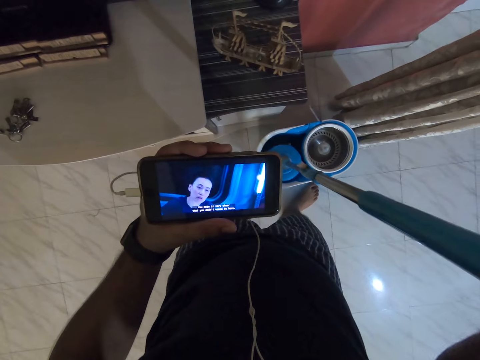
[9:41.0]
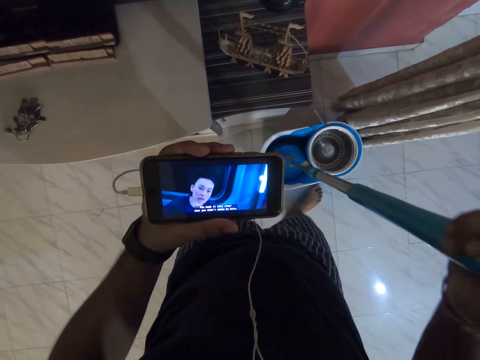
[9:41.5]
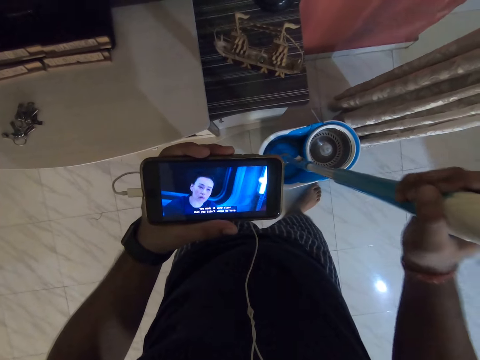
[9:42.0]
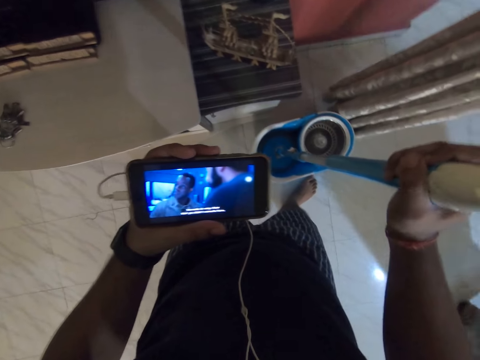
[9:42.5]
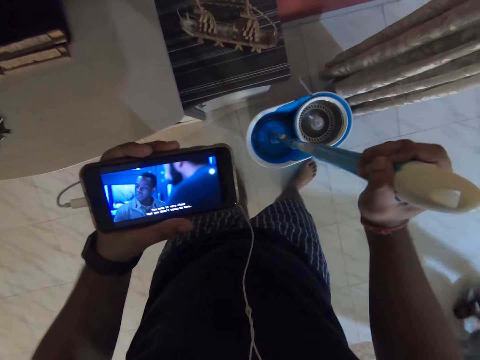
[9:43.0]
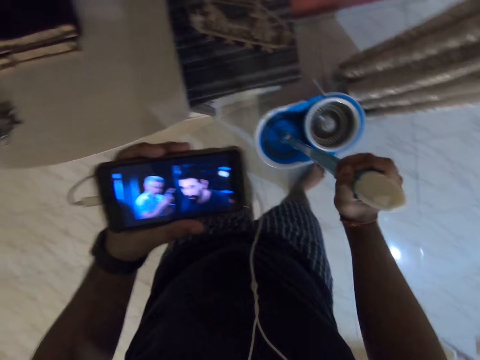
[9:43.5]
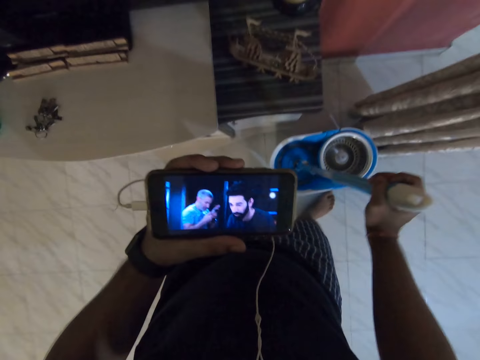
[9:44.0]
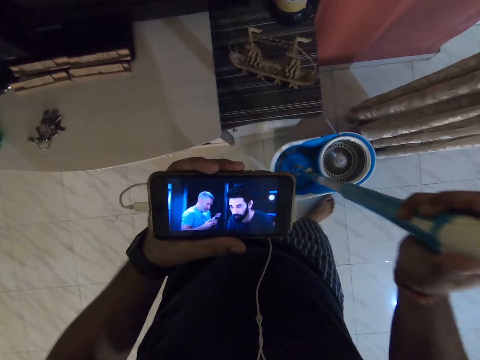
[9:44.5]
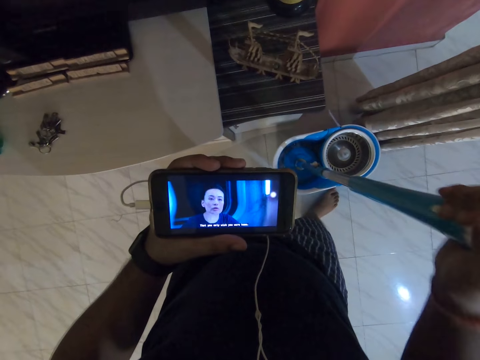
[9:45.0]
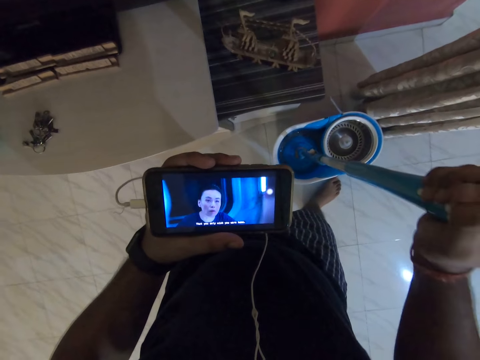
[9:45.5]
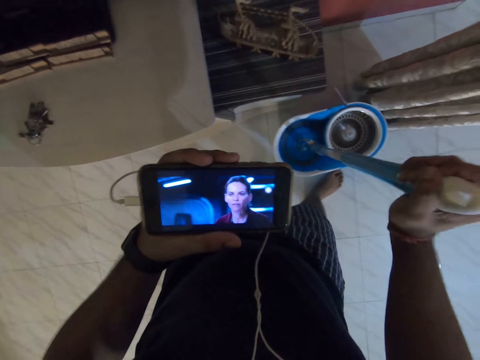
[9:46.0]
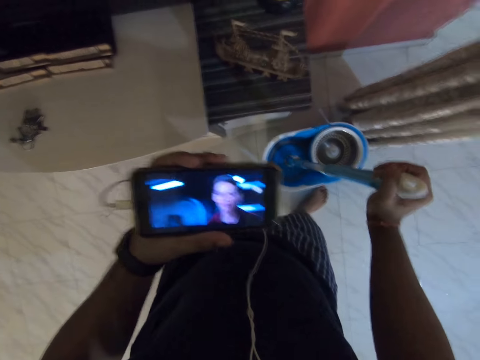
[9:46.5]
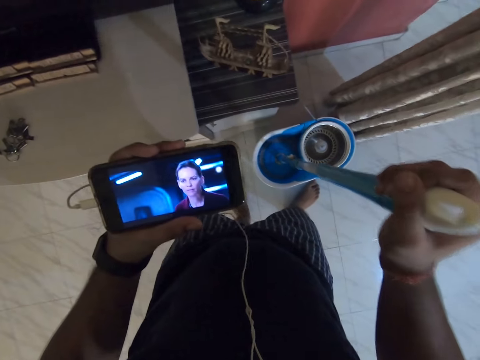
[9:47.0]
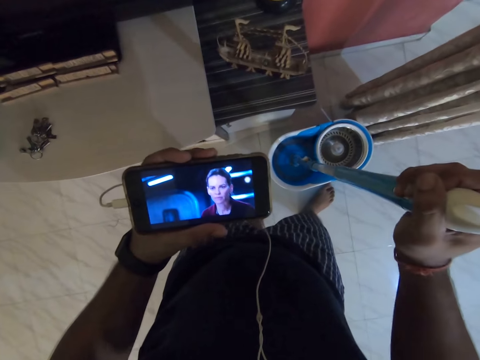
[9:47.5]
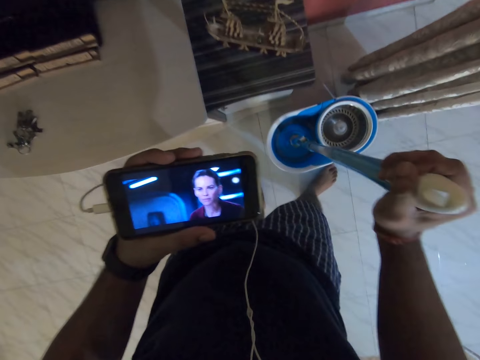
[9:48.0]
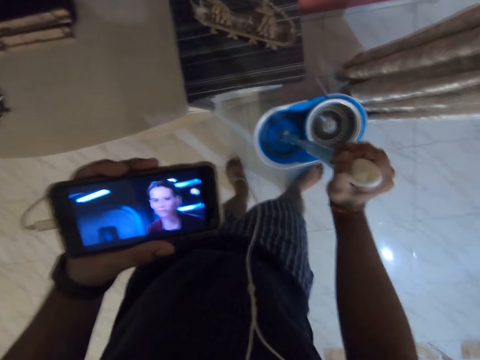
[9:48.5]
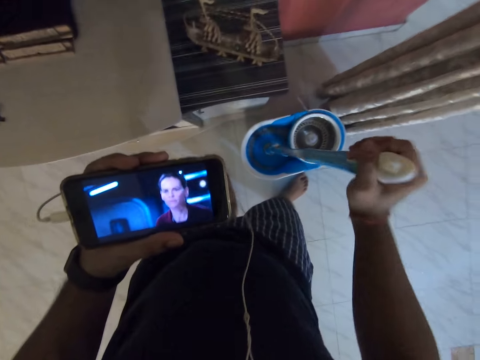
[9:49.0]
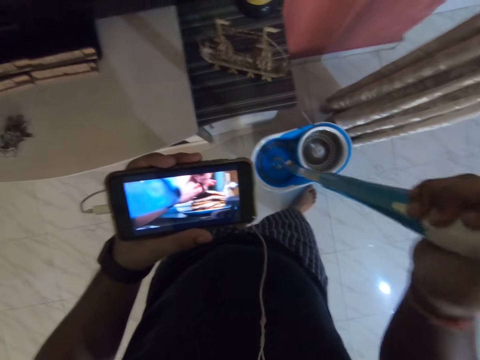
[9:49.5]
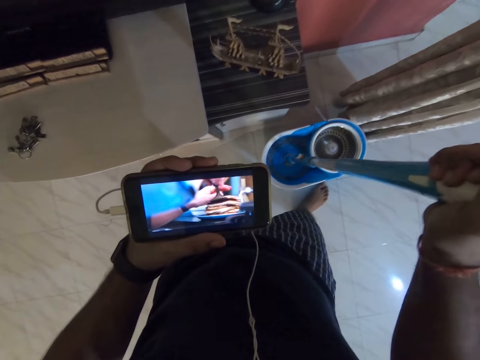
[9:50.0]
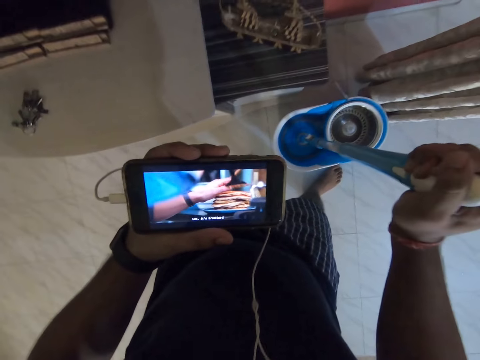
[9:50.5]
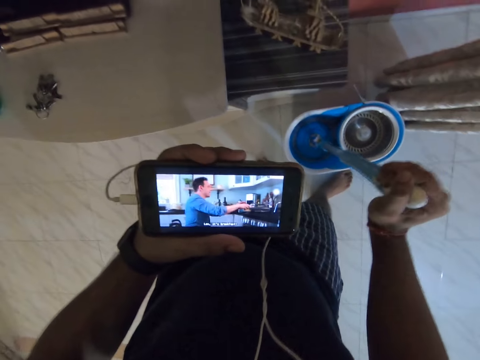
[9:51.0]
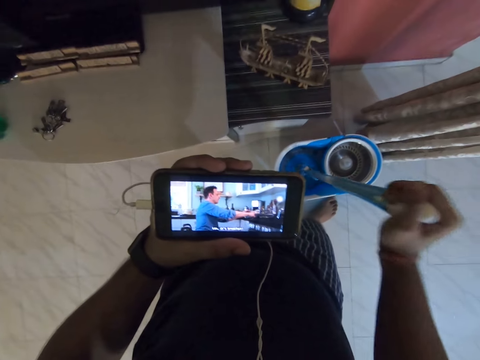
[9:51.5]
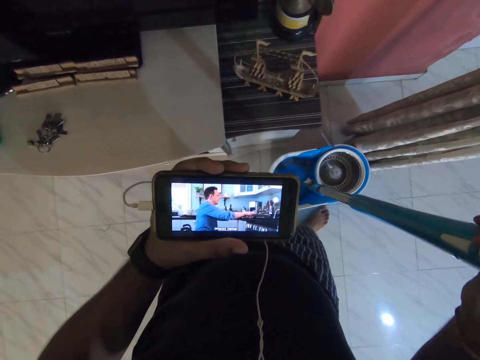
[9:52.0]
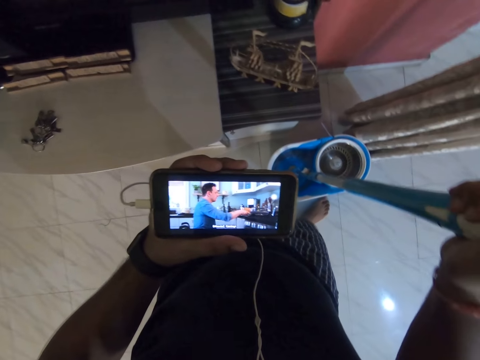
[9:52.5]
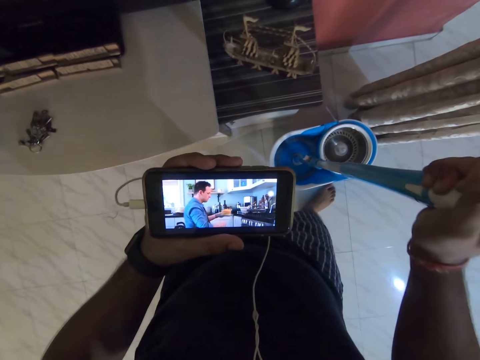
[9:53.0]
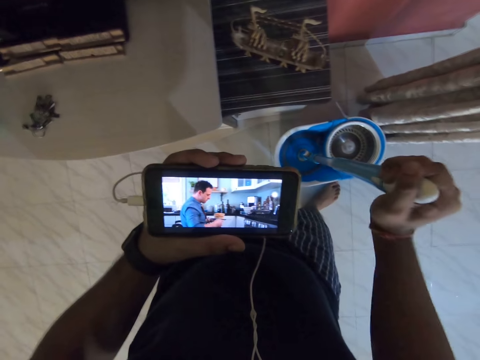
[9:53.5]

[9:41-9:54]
The camera wearer watches via the phone.

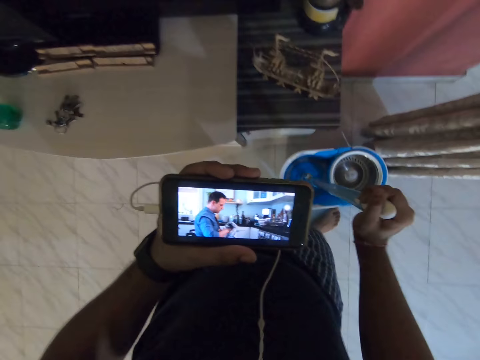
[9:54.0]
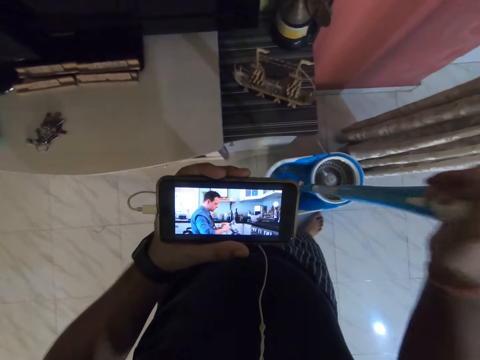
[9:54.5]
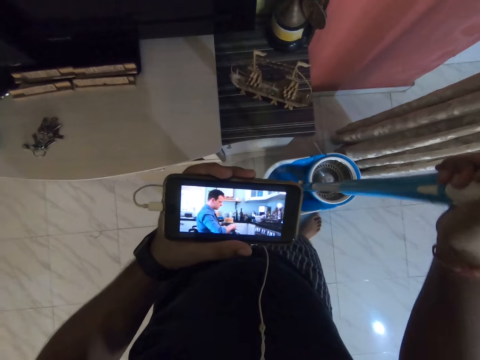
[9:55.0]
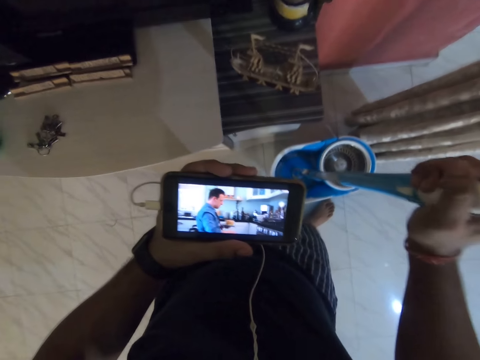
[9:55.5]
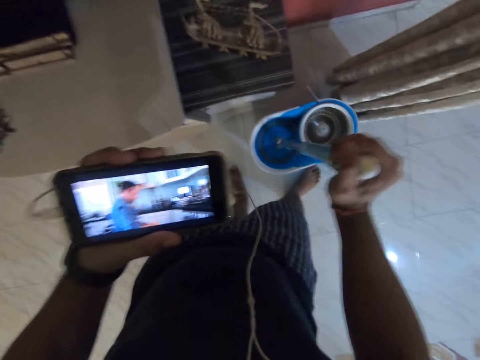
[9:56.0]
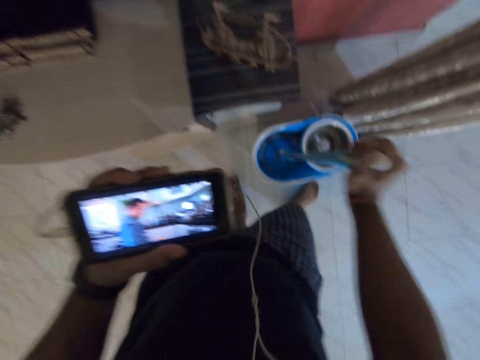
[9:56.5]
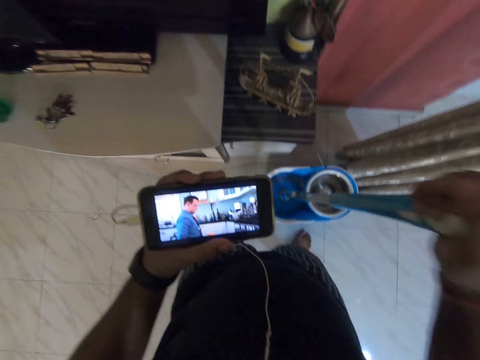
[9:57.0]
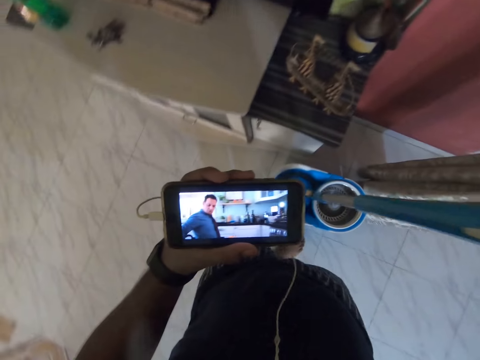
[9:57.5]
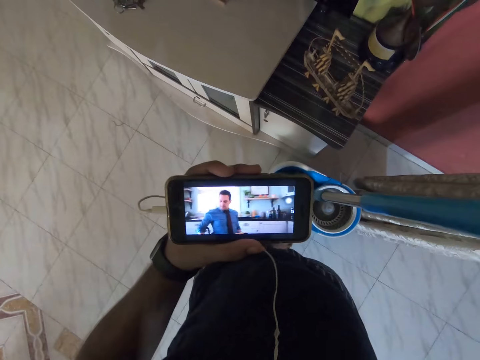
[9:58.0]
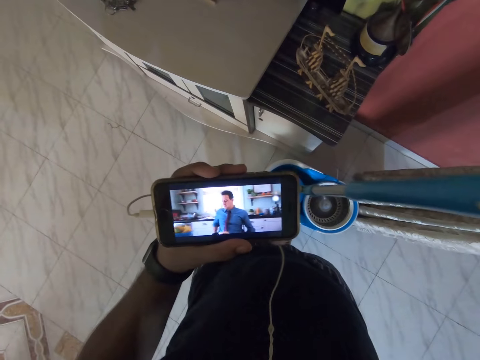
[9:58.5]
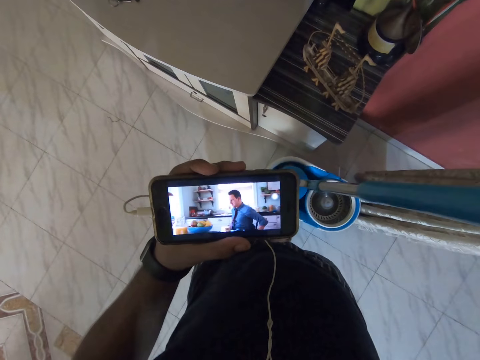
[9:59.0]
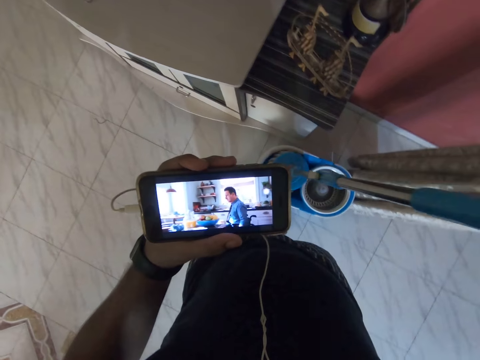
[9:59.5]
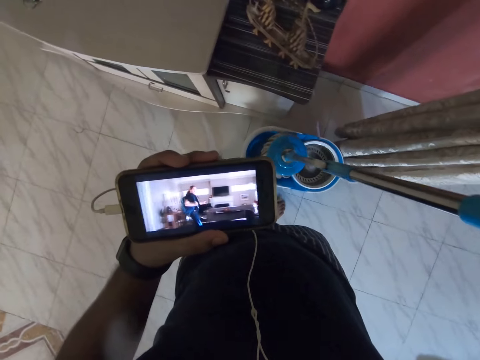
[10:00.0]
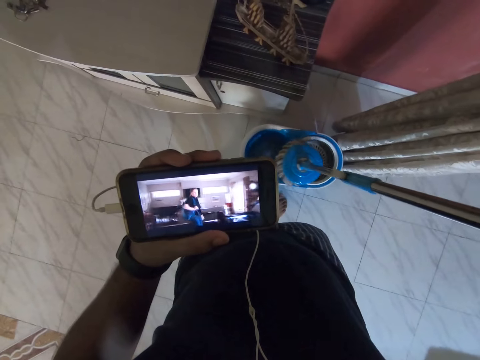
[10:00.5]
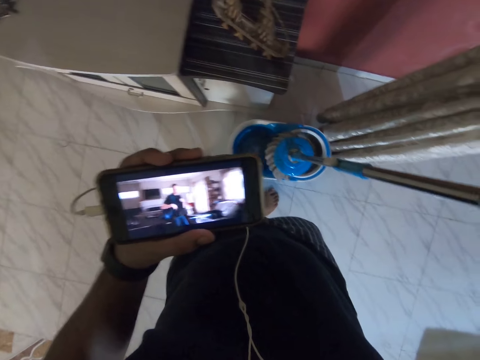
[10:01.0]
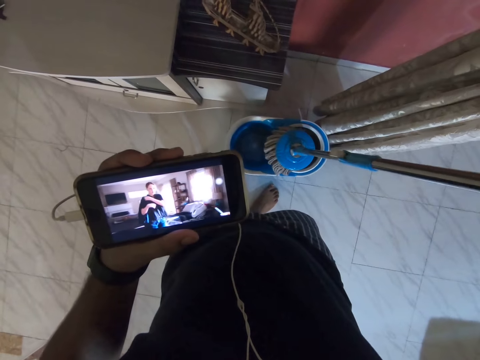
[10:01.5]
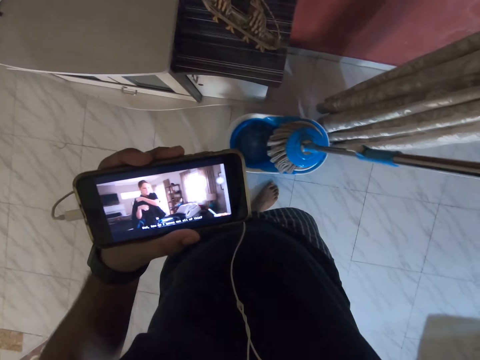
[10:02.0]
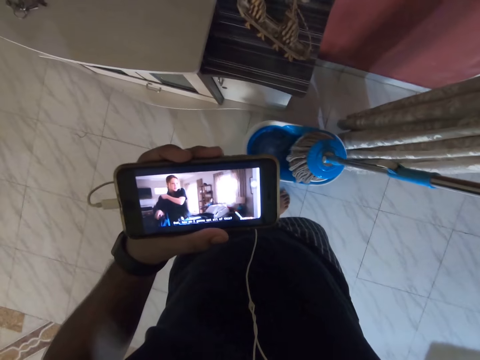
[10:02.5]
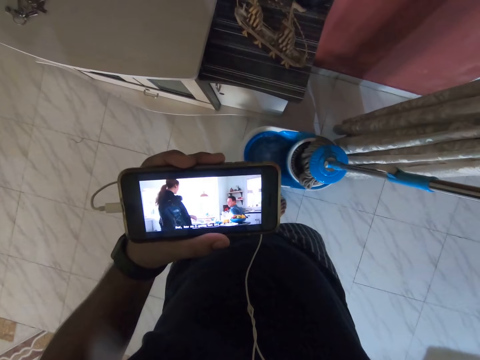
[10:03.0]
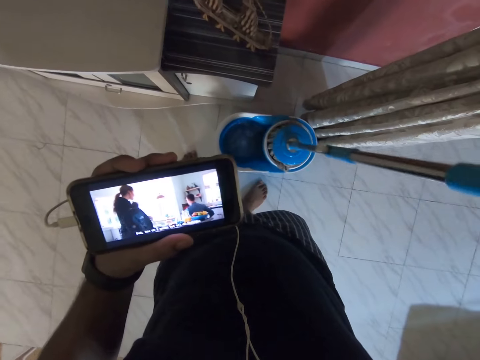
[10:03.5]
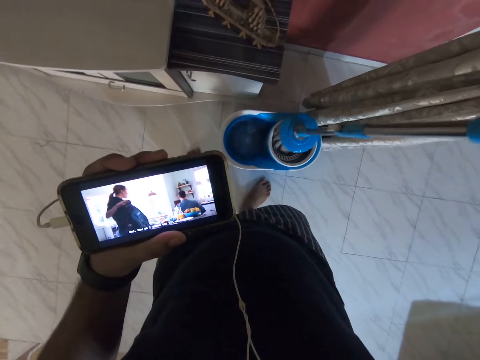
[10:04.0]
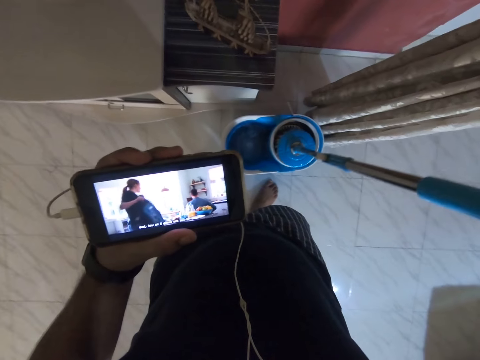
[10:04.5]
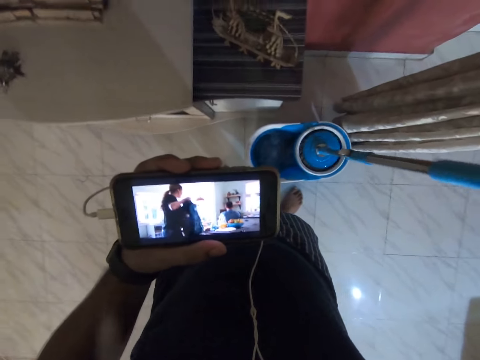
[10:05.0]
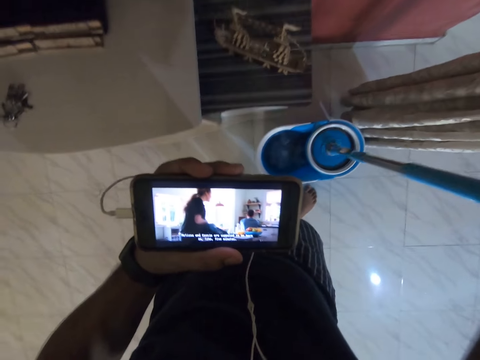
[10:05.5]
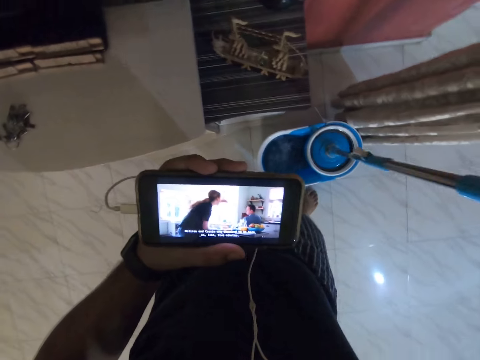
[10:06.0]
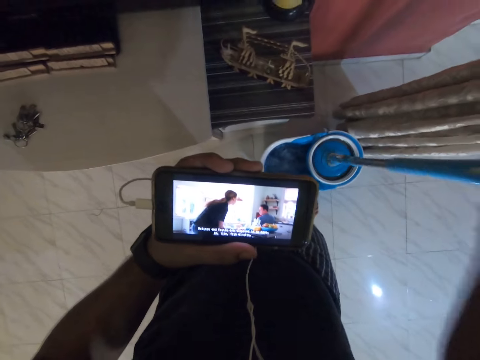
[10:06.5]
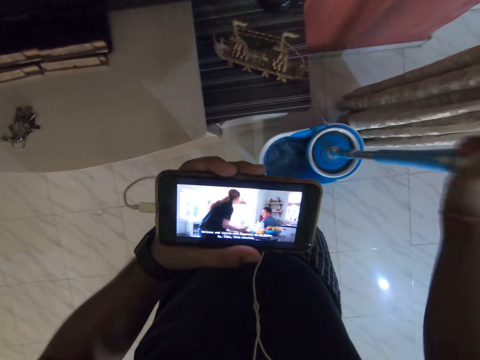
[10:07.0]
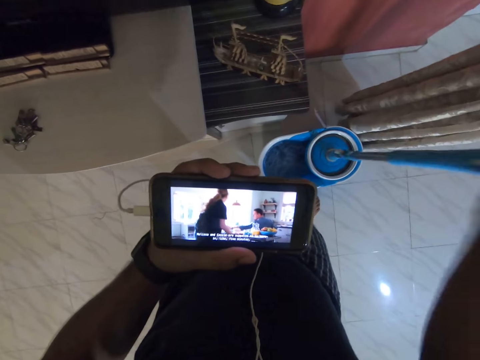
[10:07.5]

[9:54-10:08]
The camera wearer removes the mop from the bucket. They drain the excess water from the mop. They squeeze the mop on the bucket. They watch via the phone.
